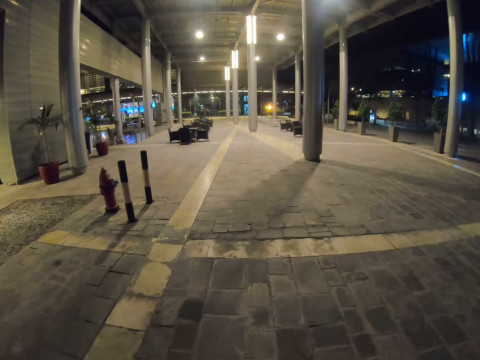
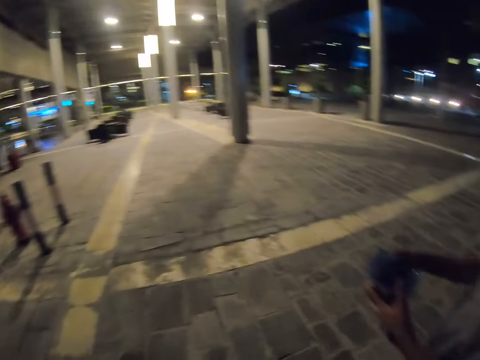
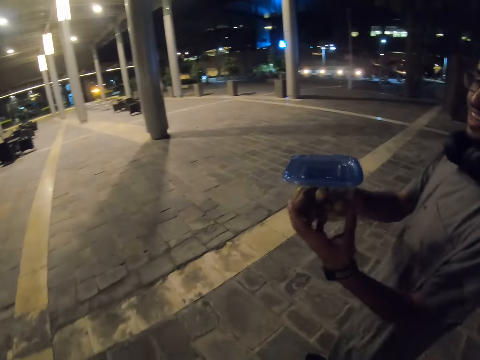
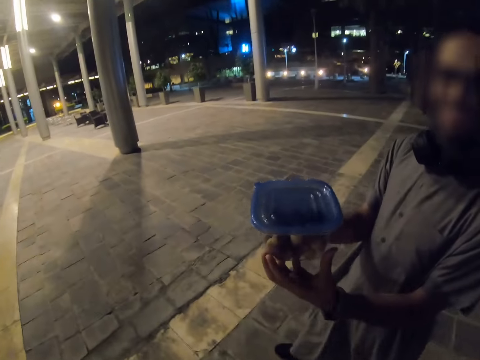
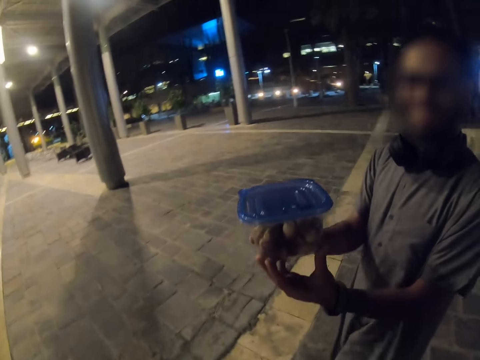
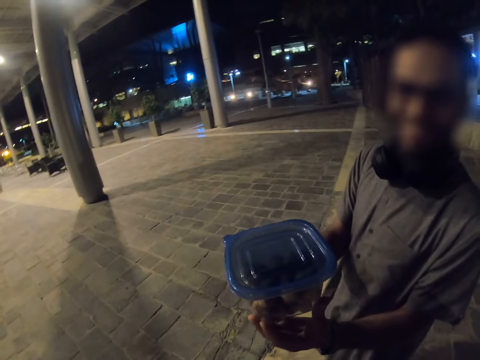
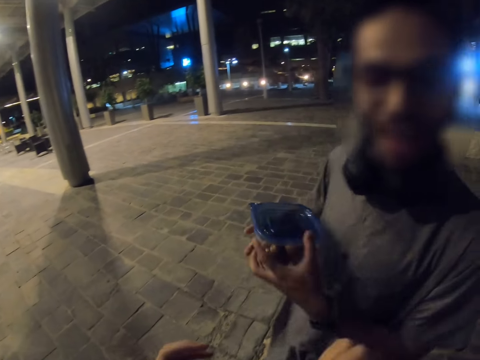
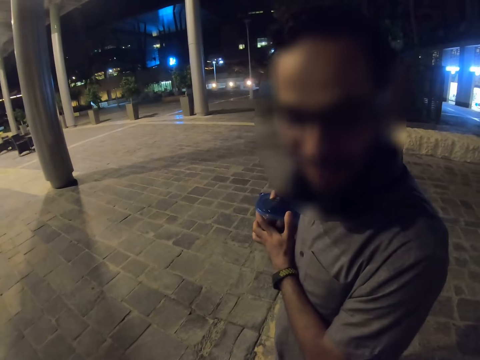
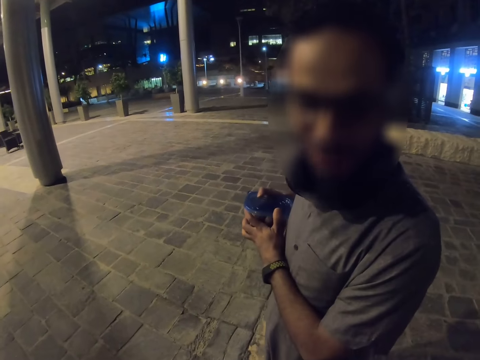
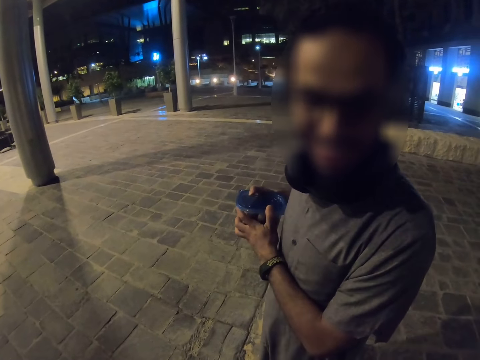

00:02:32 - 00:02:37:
The camera wearer talks with a man and stops with the man. The man lifts up a storage dish. He holds a container of dates.

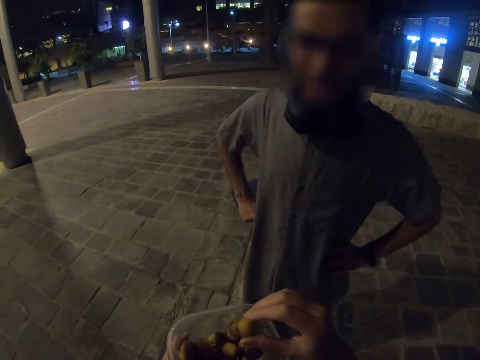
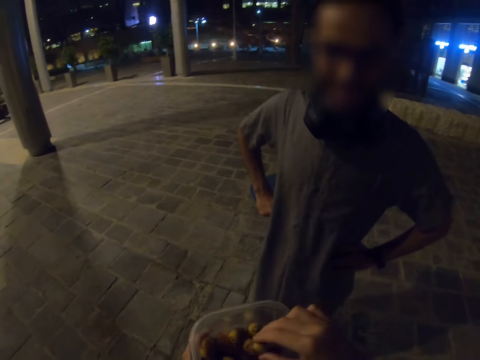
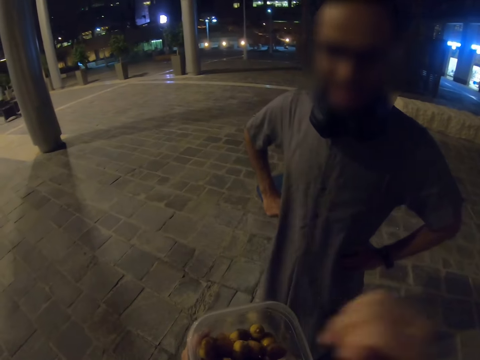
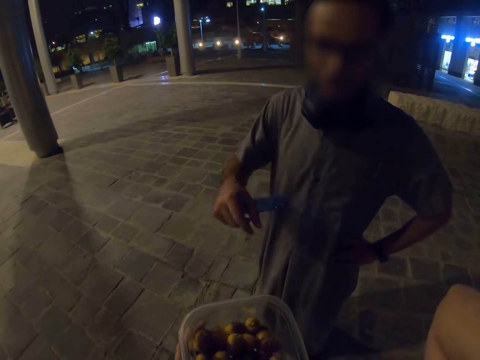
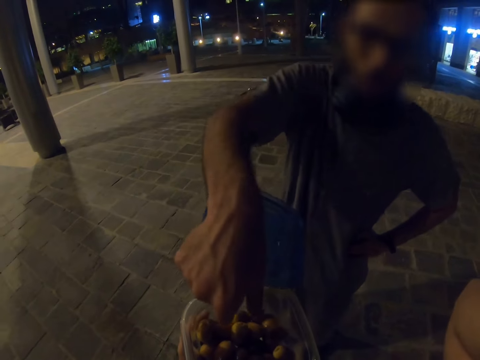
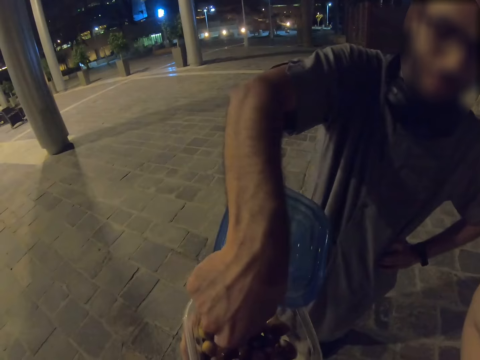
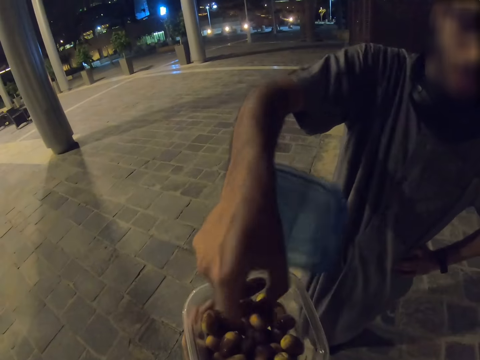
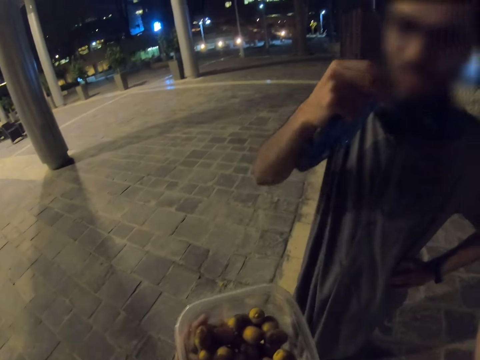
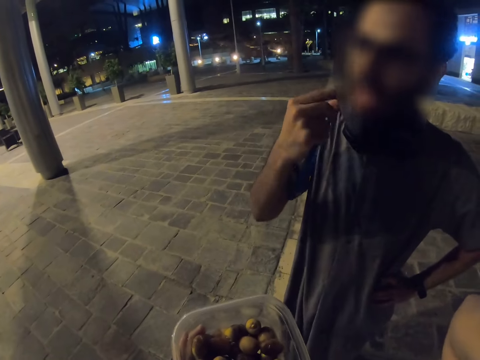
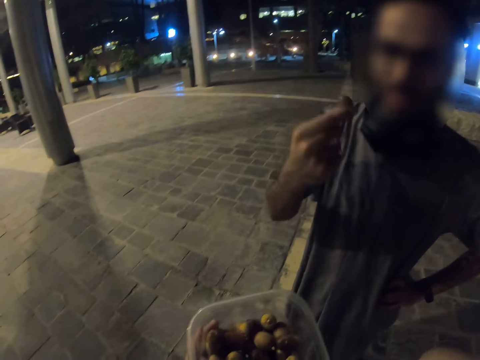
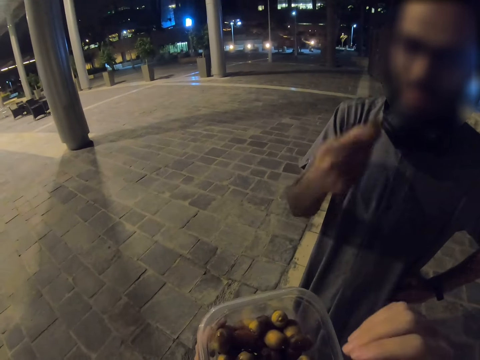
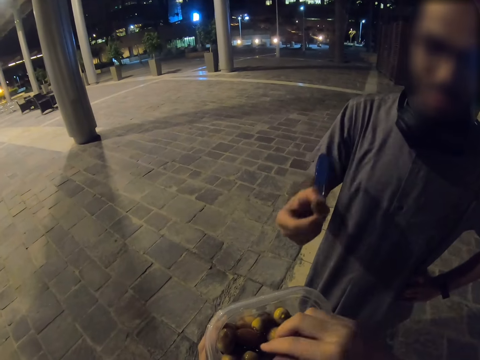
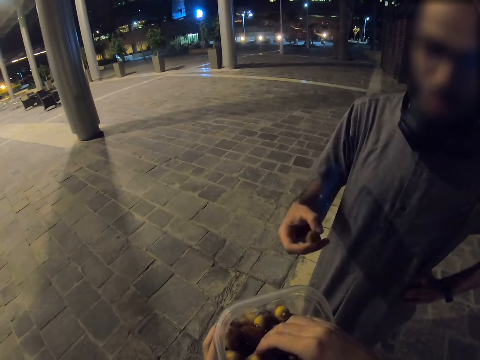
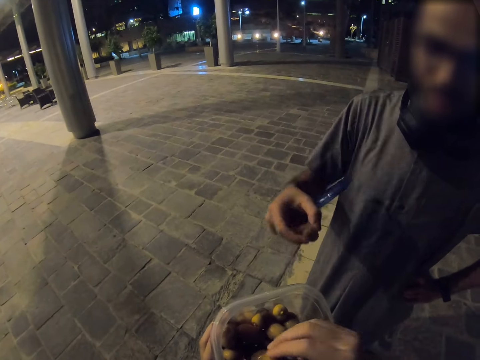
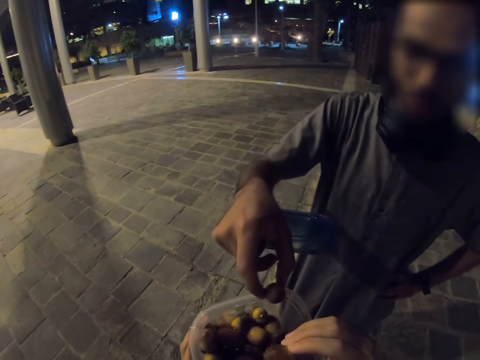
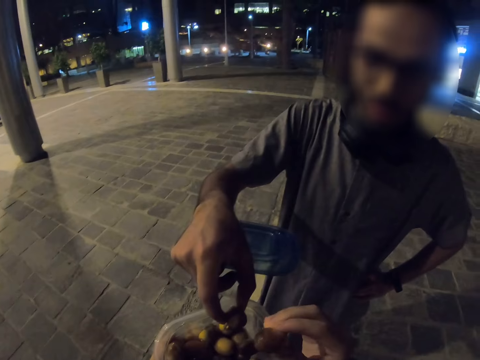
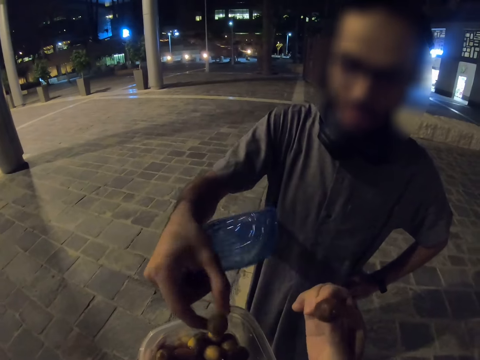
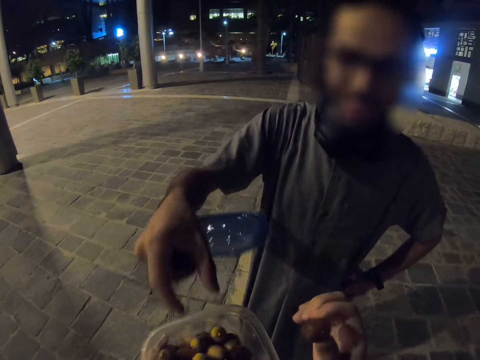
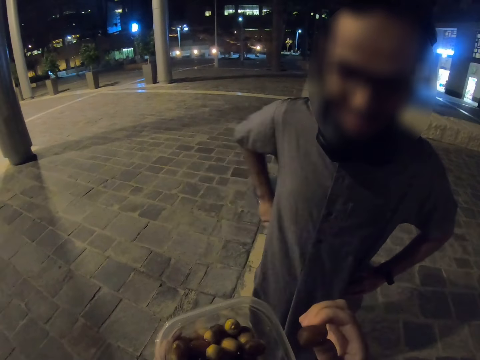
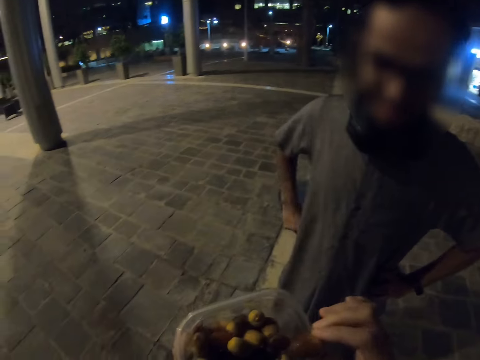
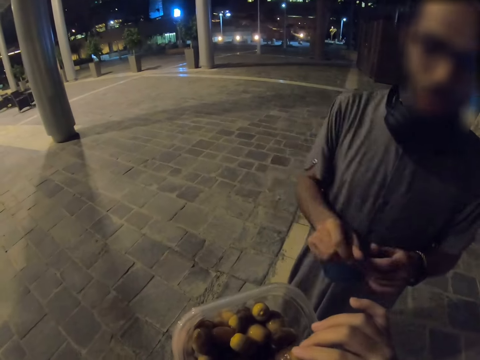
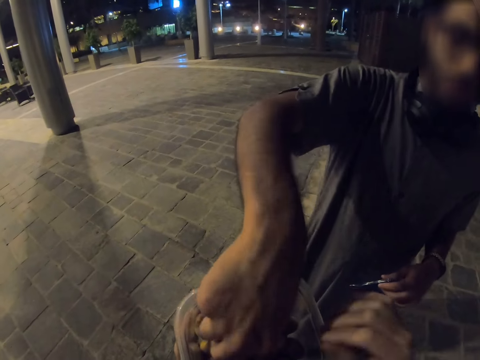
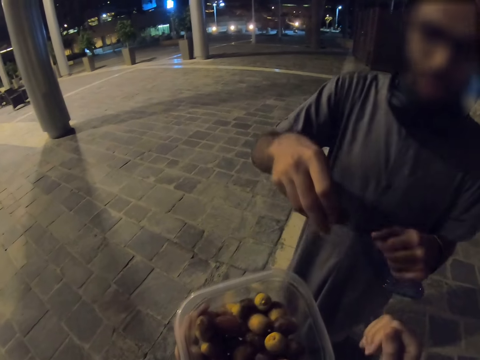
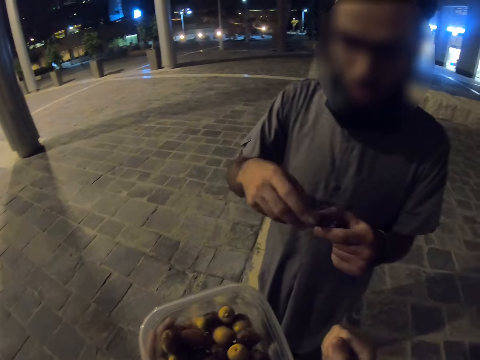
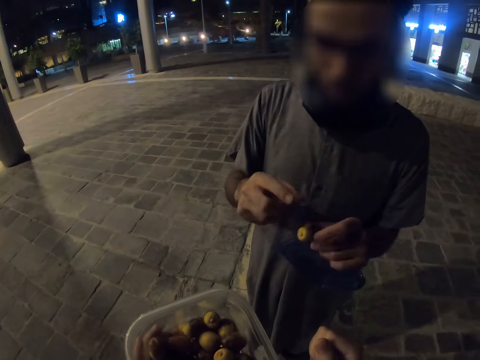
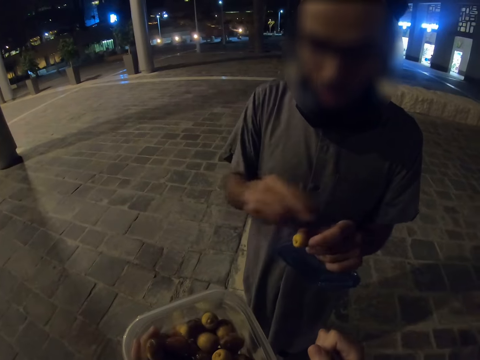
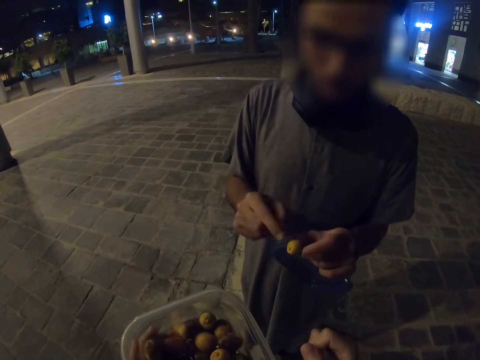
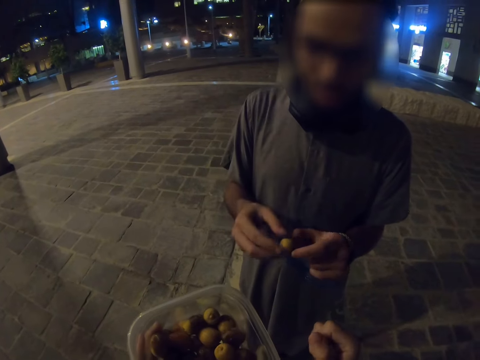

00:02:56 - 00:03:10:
The camera wearer drops a date in a container. A man picks an olive from a storage dish. The camera wearer picks an olive from the storage dish. The man drops the olive in the storage dish. He picks an olive from the storage dish.

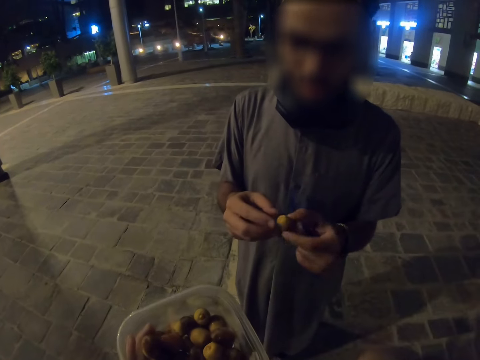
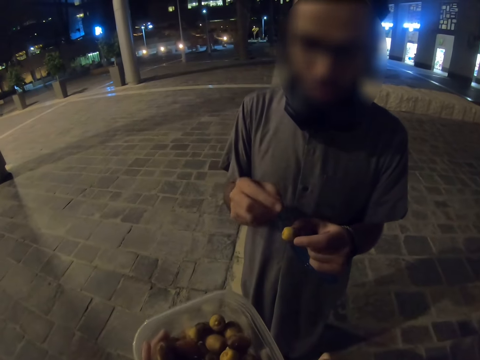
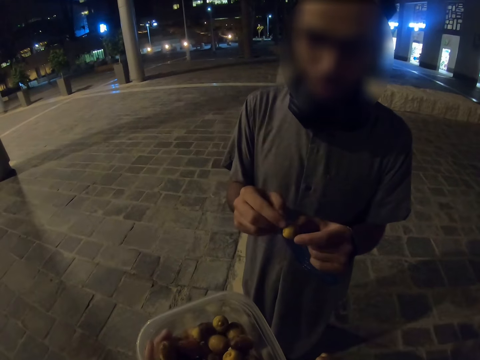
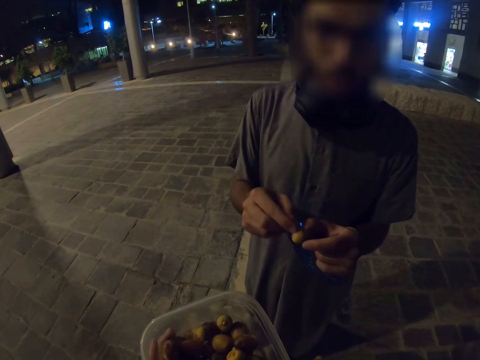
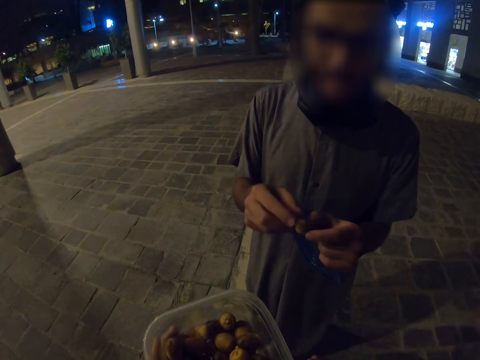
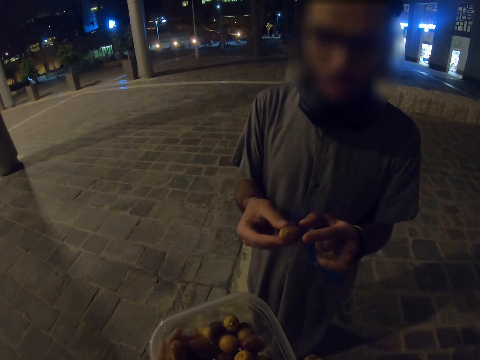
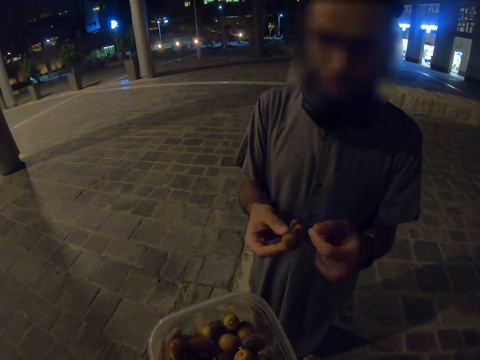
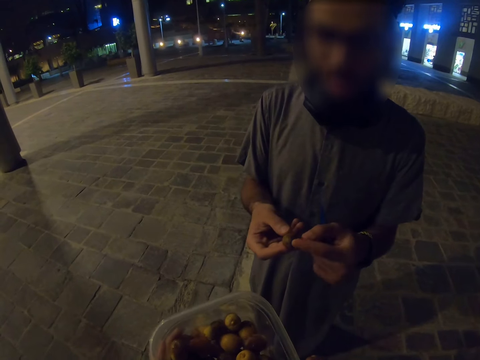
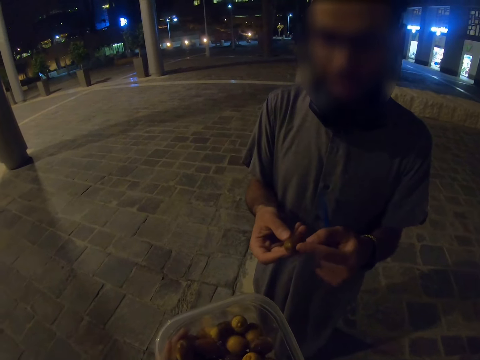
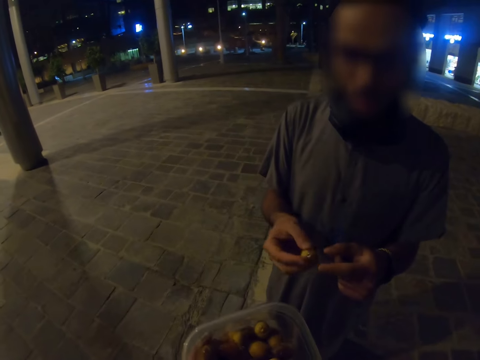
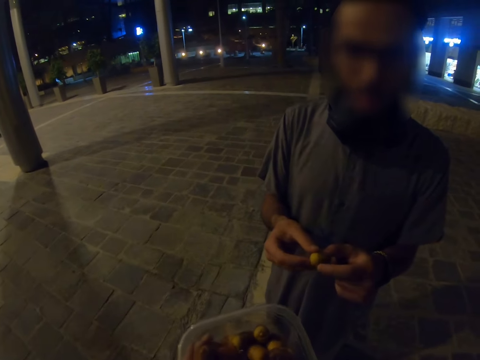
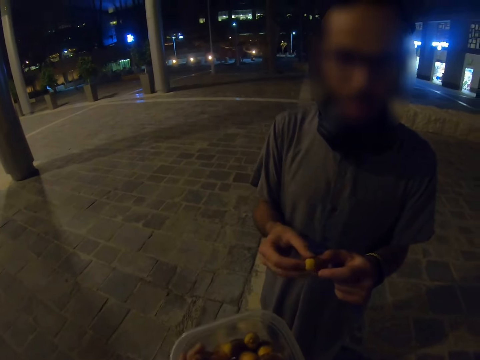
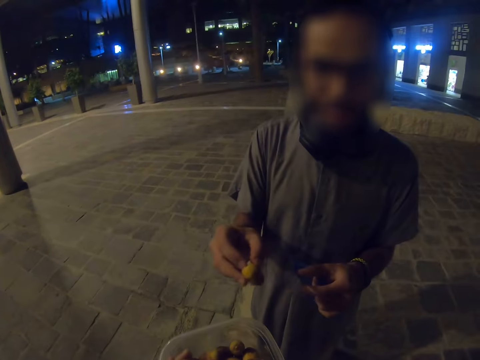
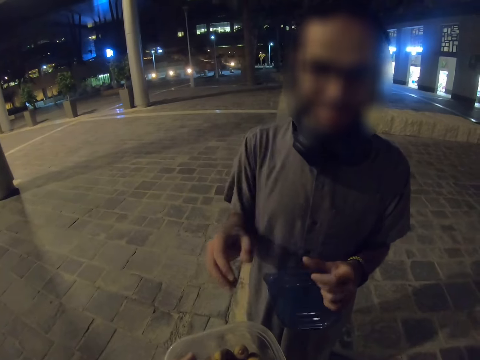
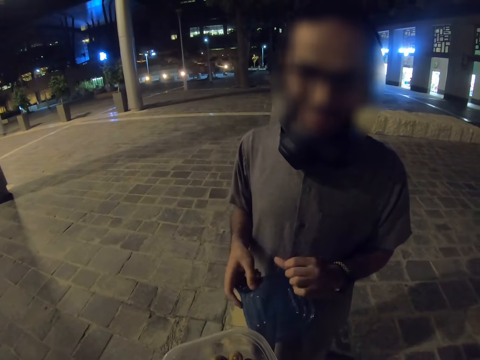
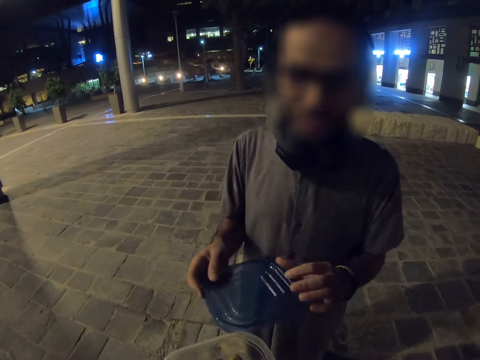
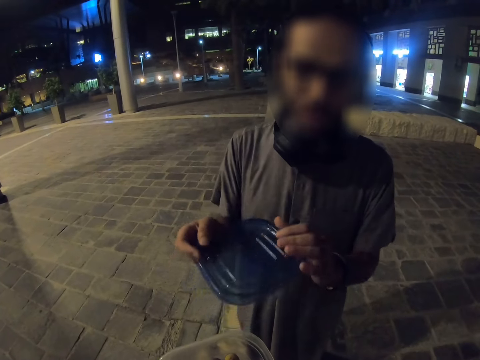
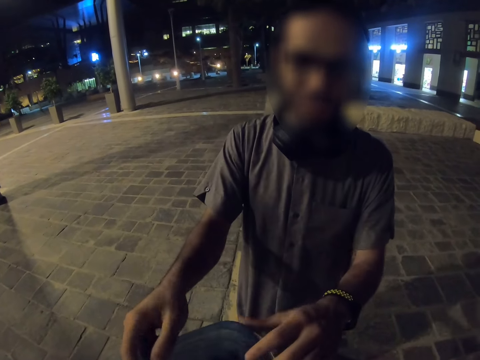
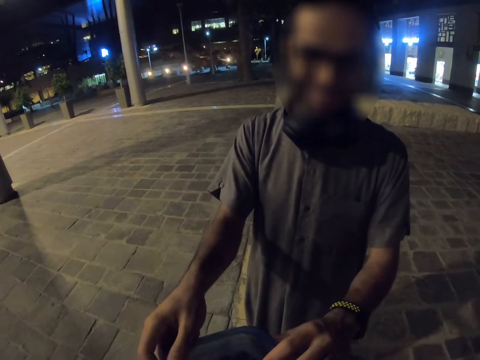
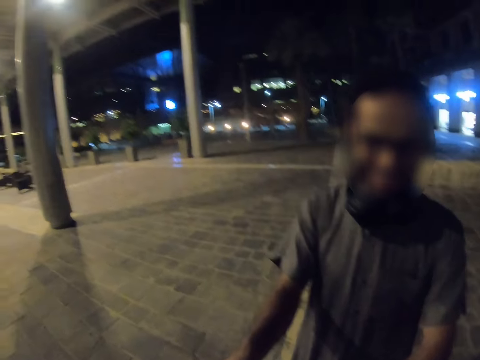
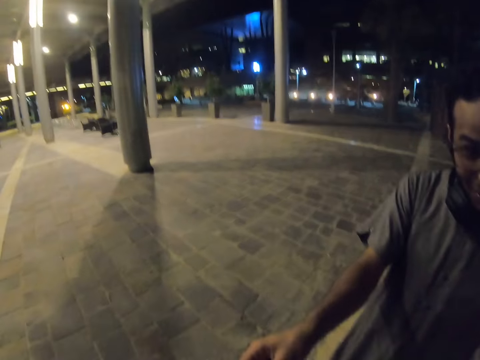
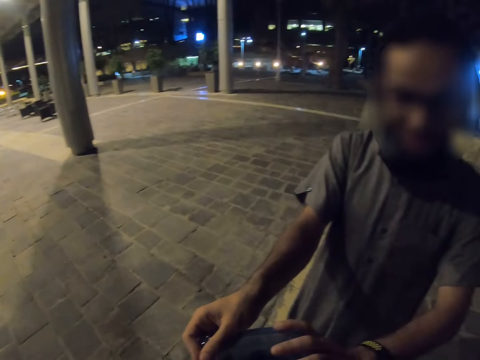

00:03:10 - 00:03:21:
The camera wearer raises a hand. They talk with a man. They talk with the man again. The man drops an olive in a storage dish. He closes a container with a lid. The camera wearer talks with the man and looks around.
